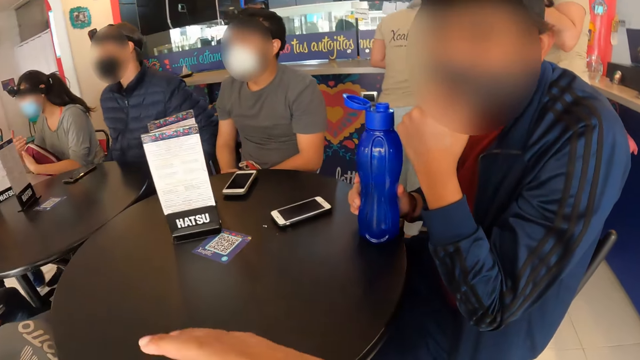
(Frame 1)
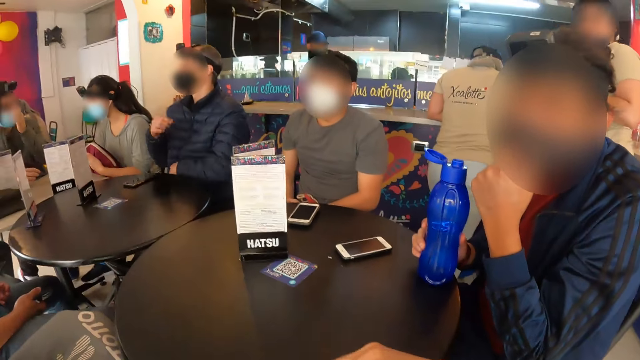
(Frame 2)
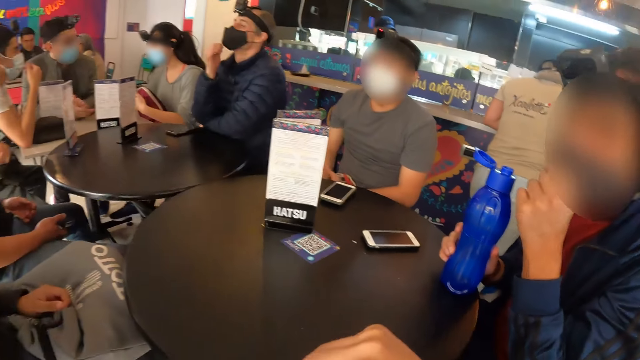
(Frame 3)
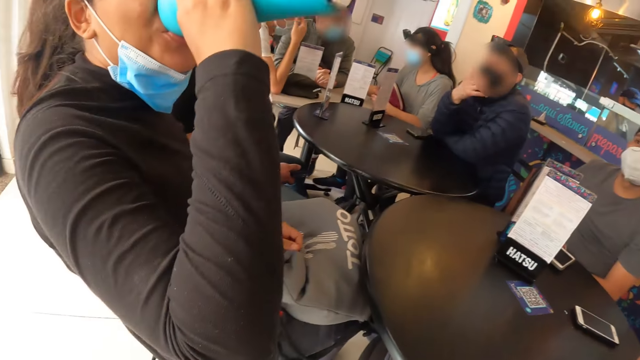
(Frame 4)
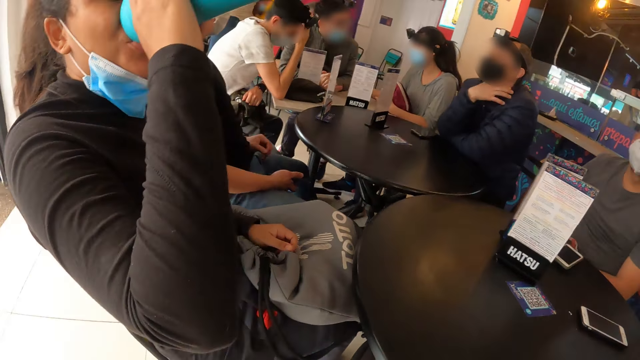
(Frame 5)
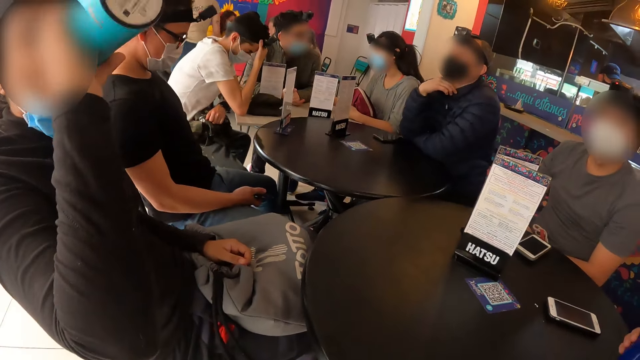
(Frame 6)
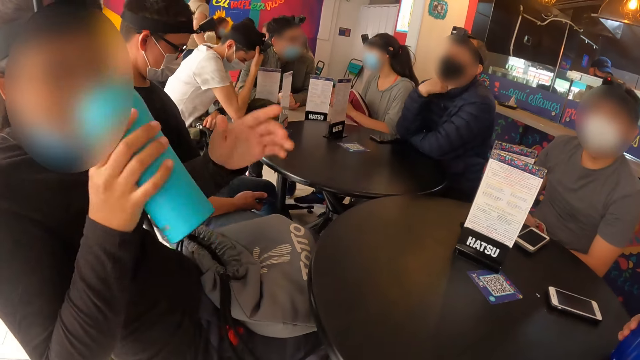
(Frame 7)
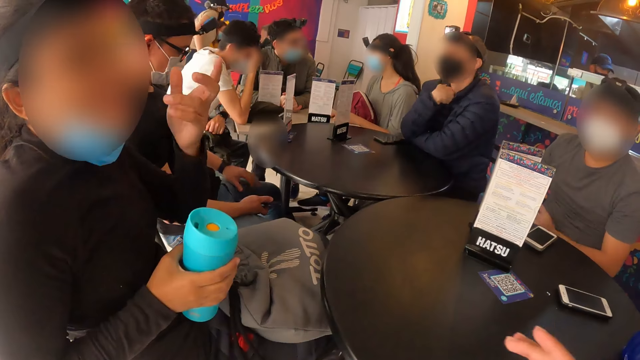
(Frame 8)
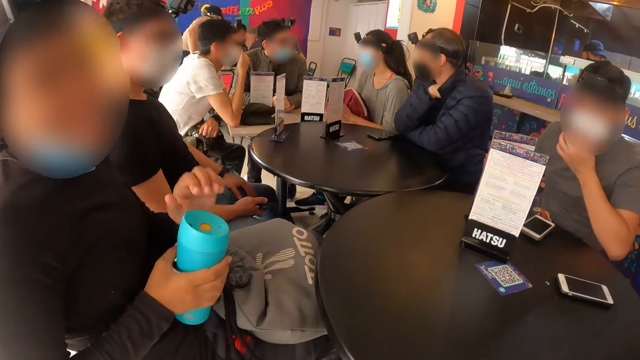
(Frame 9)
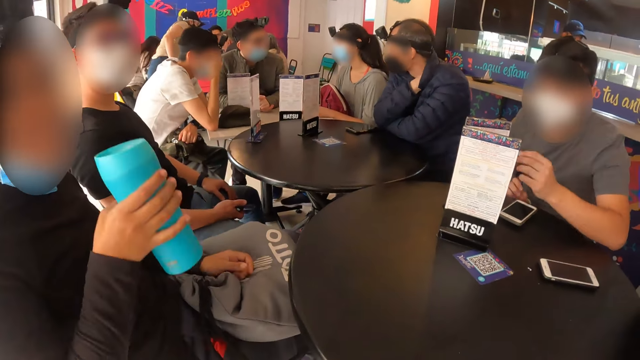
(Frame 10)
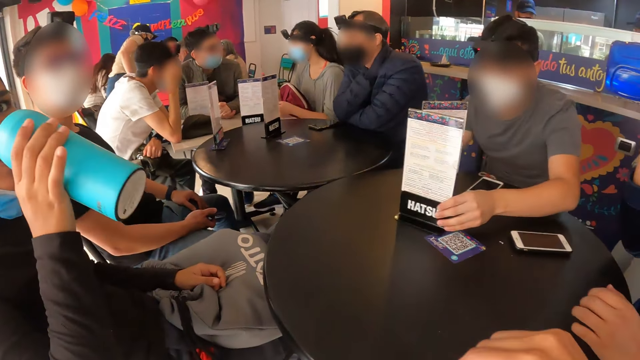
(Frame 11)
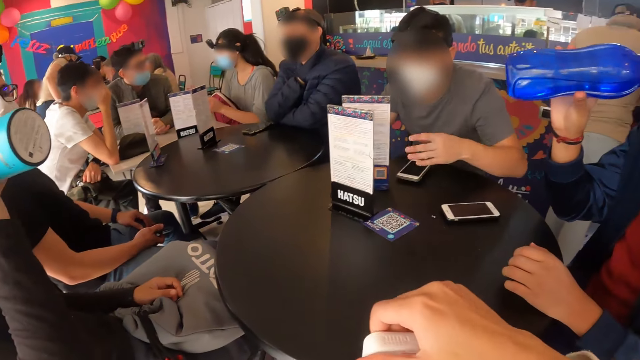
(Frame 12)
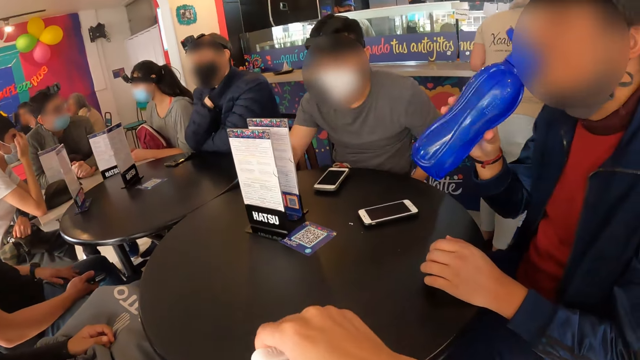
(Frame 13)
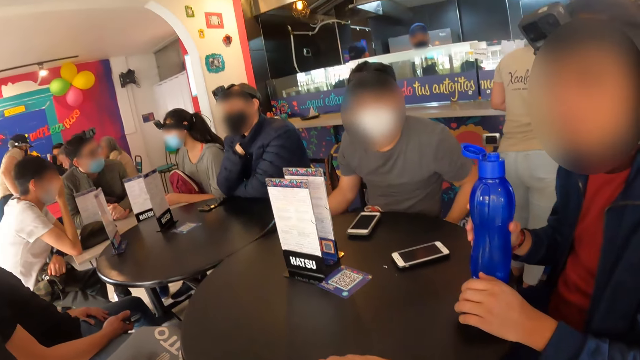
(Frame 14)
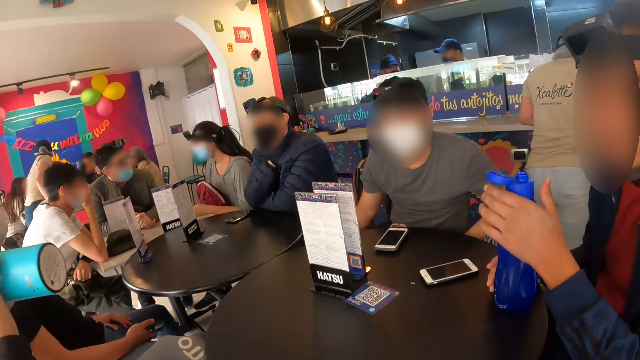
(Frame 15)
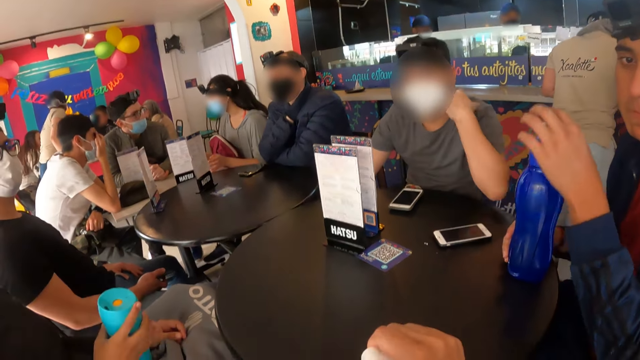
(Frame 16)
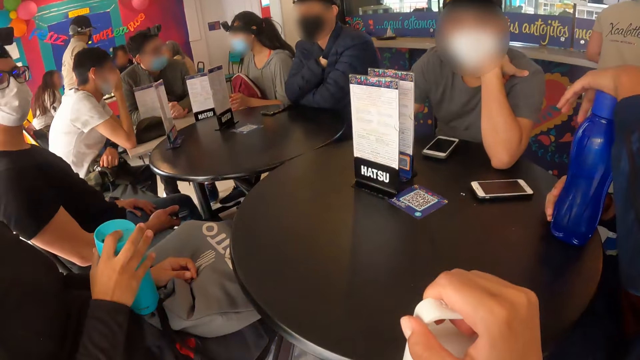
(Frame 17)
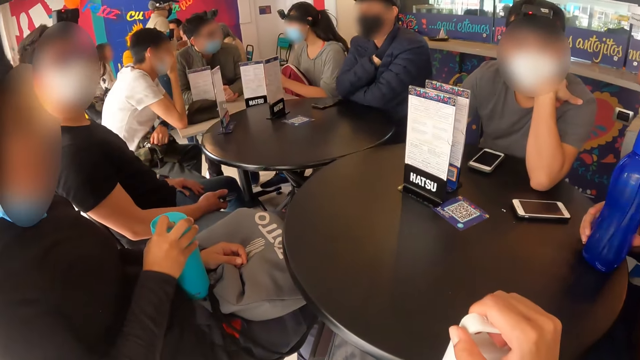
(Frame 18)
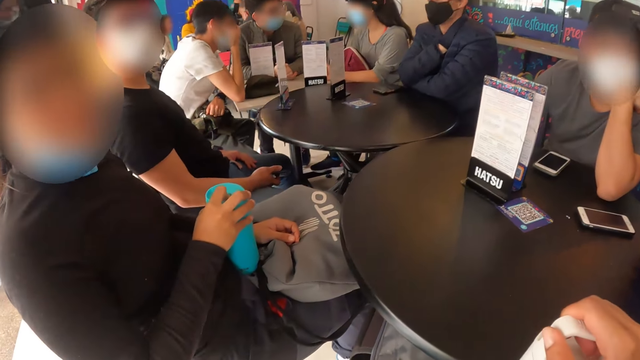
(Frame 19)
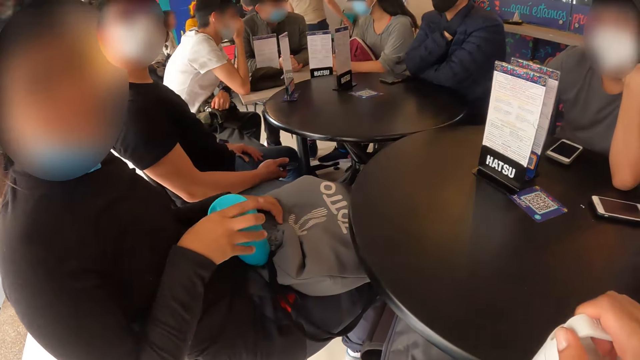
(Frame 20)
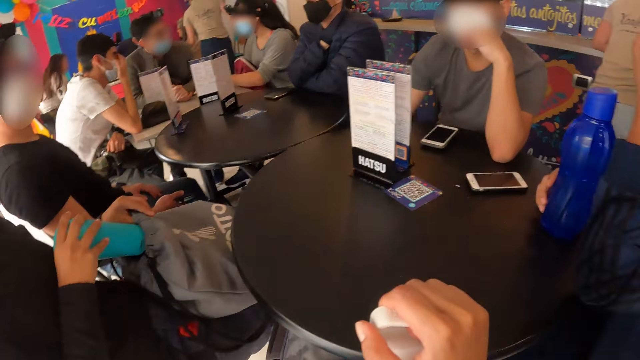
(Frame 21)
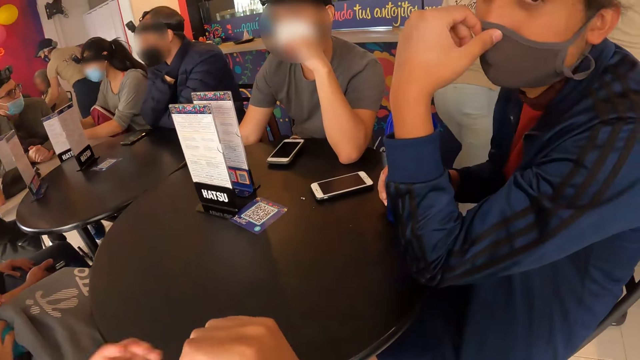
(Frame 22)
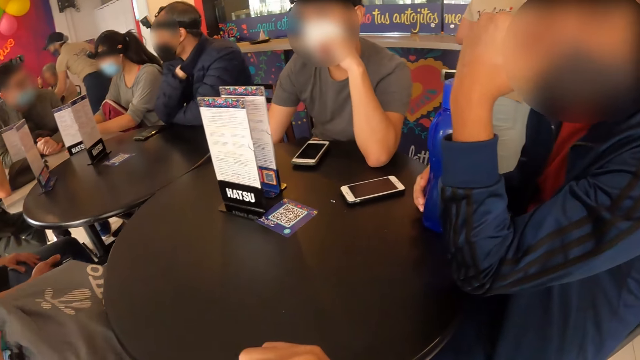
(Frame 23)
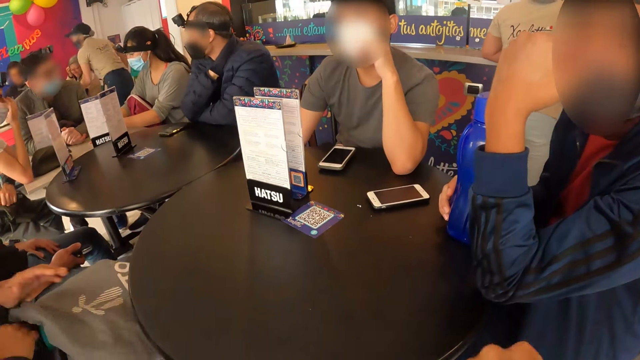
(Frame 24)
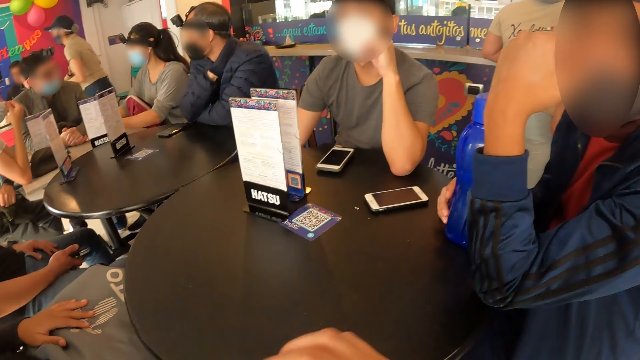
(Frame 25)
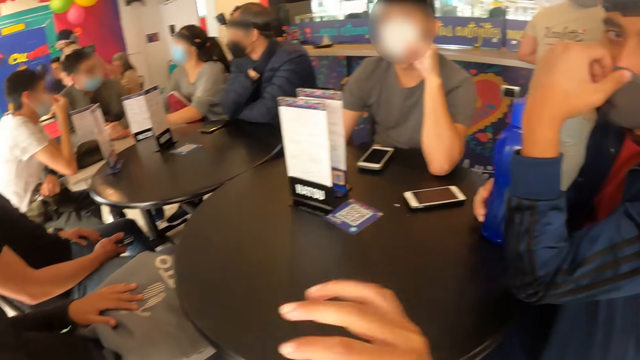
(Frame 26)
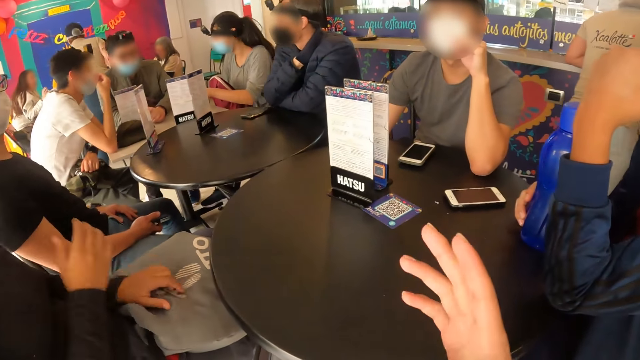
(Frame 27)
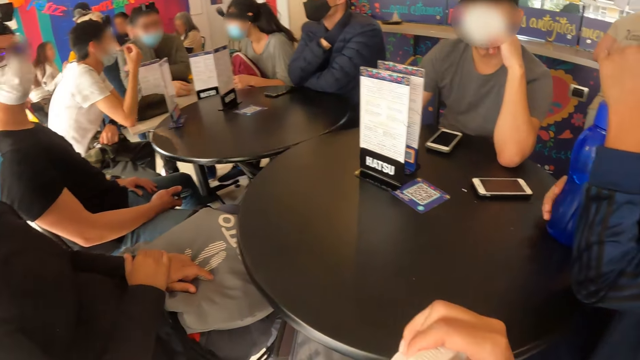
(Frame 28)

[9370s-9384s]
The camera wearer touches the shoulder of a man. A woman drinks from the bottle in her right hand. She sways a hand. The man drinks from the bottle with his right hand. Another man moves the menu on the table with his left hand. The first man closes the bottle in his right hand with his left hand. He puts the bottle of water on the table. The other man touches the neck. The woman places the bottle in her right hand in the bag on her lap. The first man adjusts the mask on the face. The camera wearer sways hands. They interact with another man.

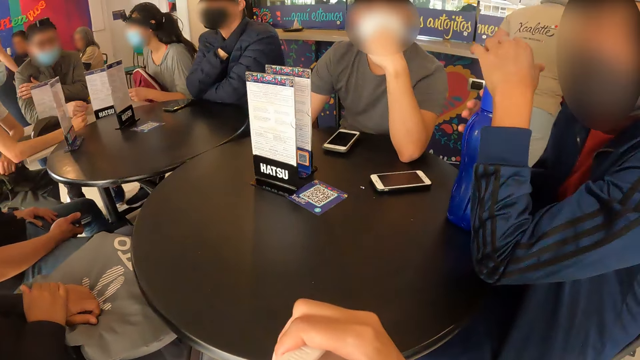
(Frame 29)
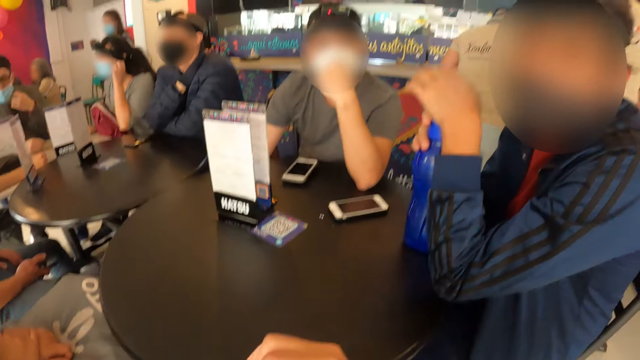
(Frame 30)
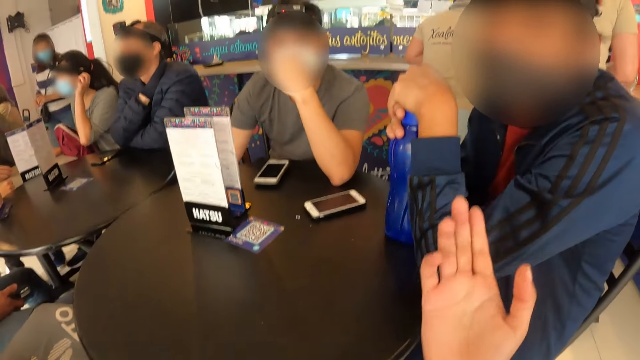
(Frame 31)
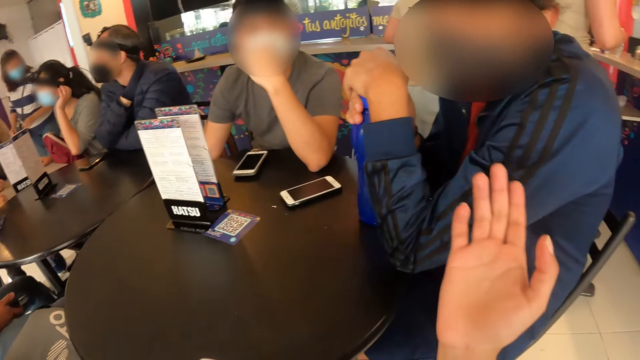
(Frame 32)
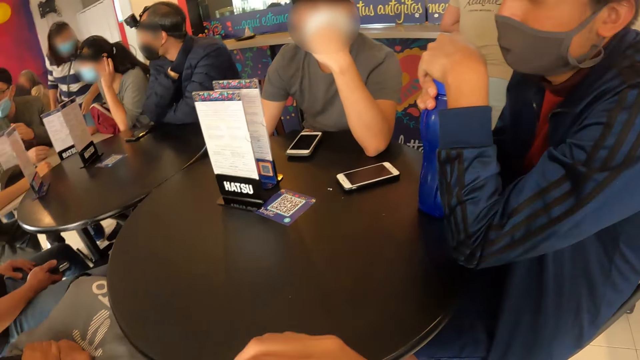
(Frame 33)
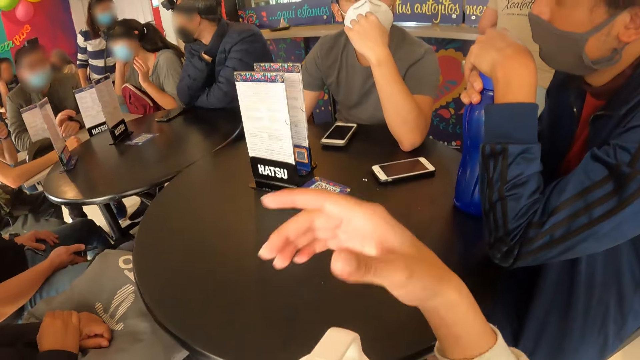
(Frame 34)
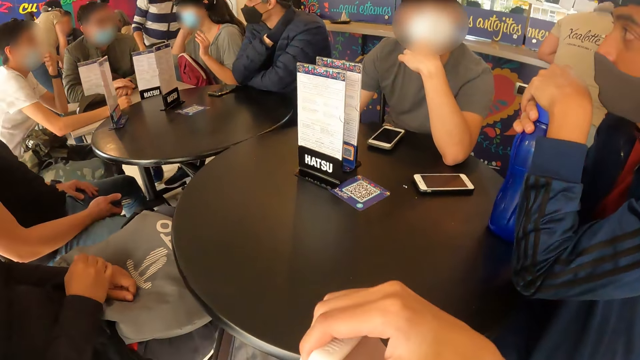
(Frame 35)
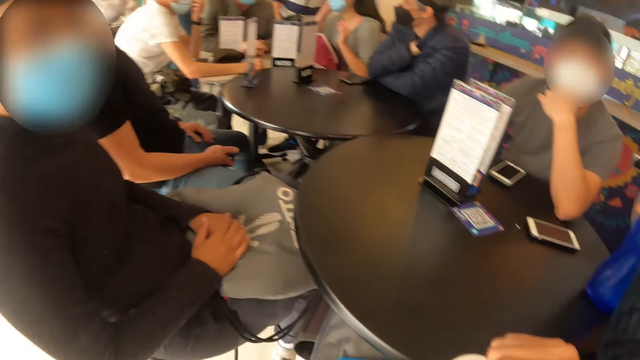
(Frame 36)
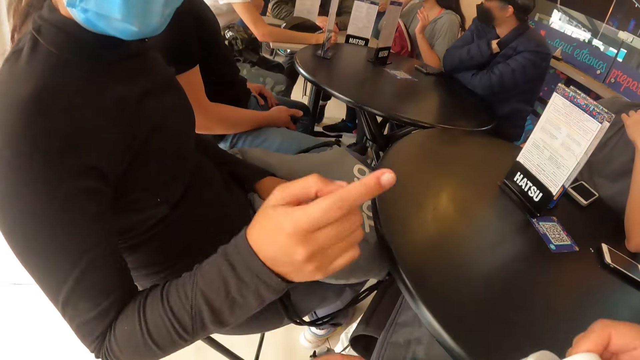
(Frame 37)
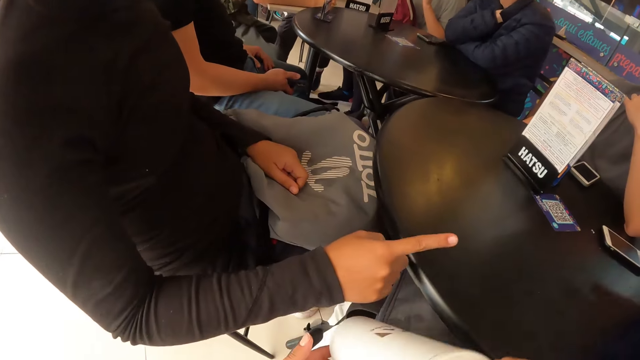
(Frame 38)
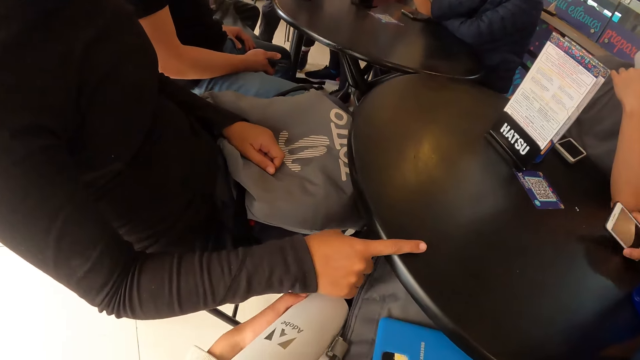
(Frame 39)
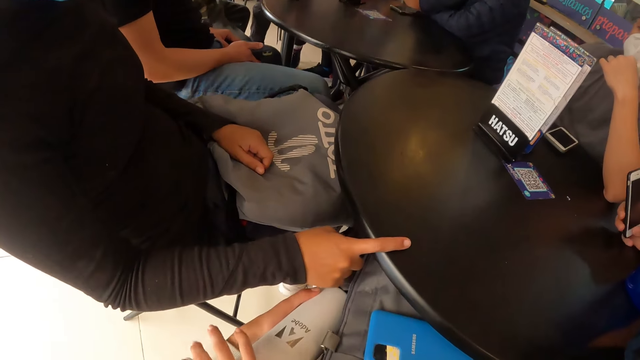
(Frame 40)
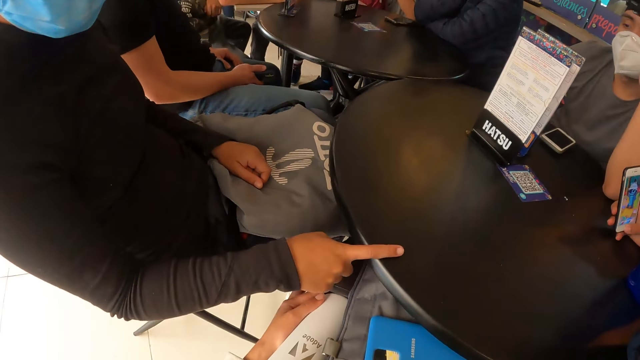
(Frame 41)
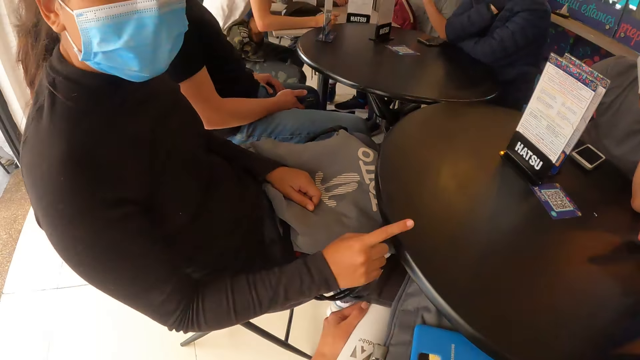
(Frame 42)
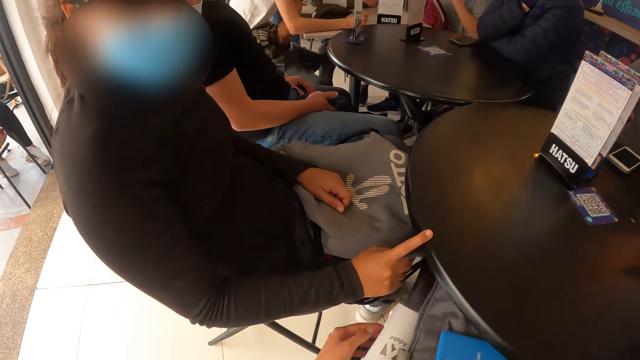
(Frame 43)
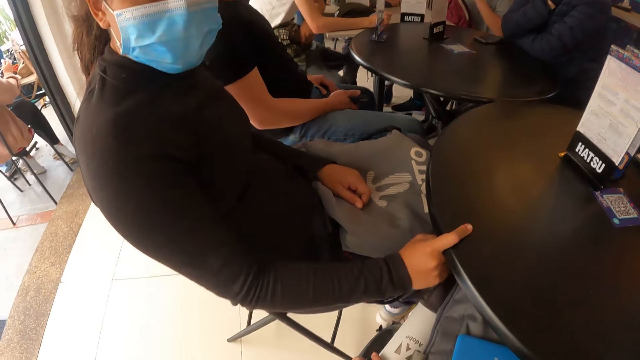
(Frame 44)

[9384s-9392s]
A woman touches her ear with her left hand. The camera wearer converses with a person. Another woman interacts with the camera wearer. A man picks up the phone from the table with his right hand. A person taps a finger on the table. The man operates the phone in his right hand.
